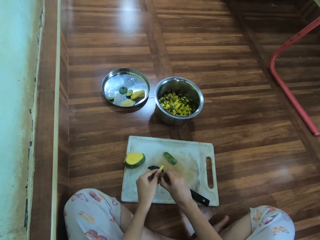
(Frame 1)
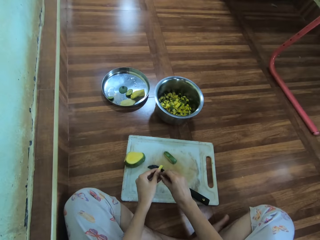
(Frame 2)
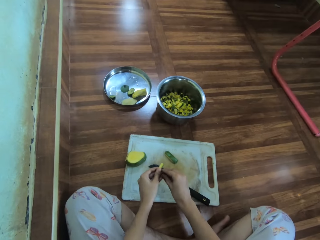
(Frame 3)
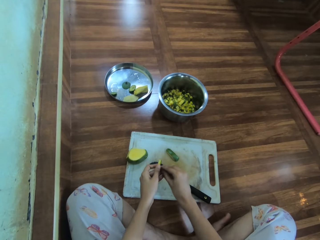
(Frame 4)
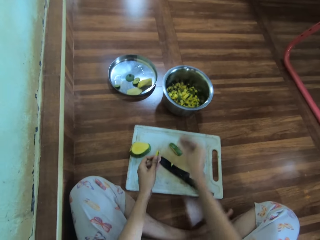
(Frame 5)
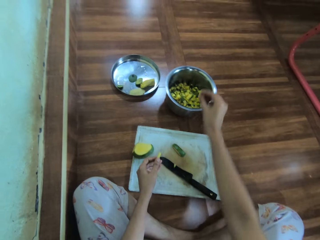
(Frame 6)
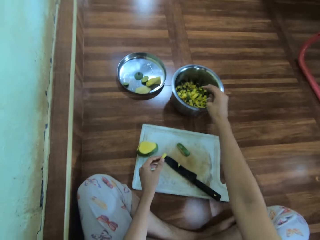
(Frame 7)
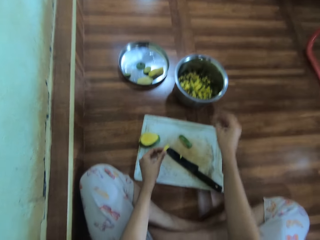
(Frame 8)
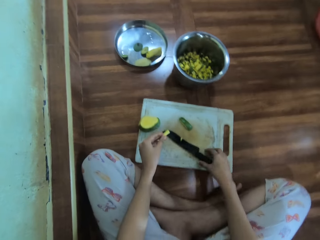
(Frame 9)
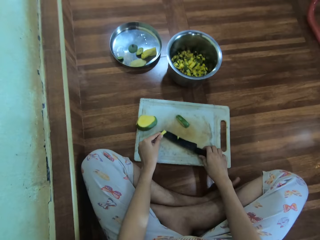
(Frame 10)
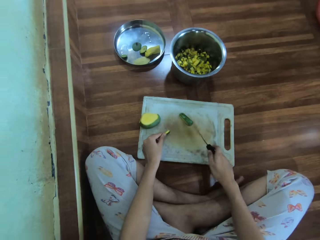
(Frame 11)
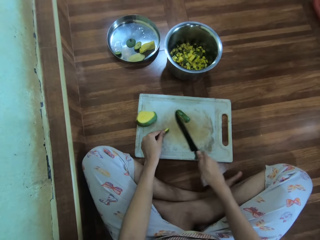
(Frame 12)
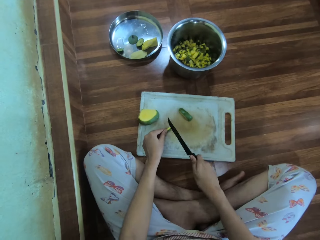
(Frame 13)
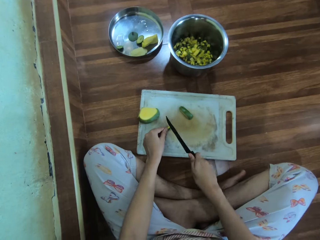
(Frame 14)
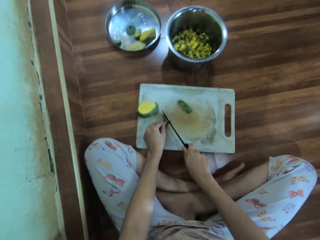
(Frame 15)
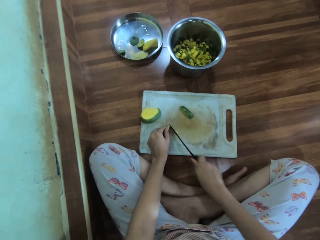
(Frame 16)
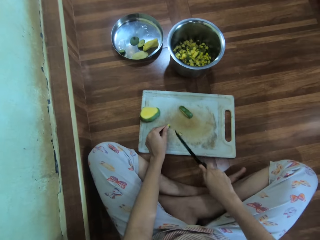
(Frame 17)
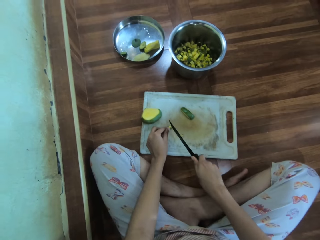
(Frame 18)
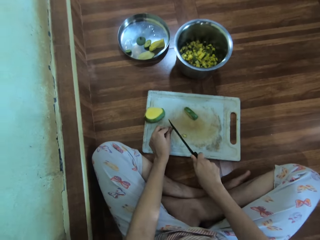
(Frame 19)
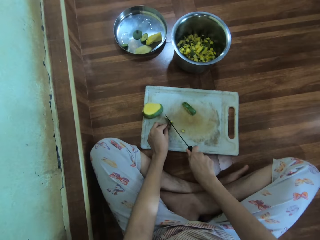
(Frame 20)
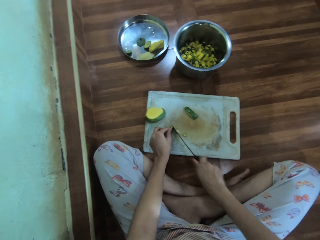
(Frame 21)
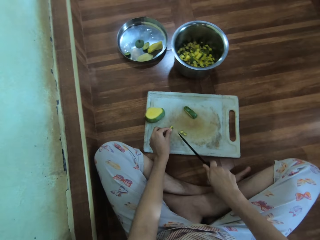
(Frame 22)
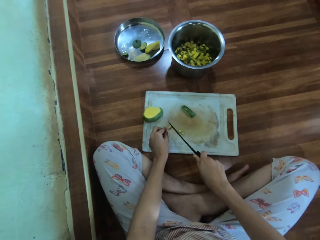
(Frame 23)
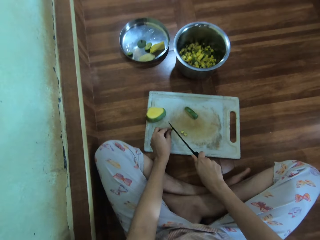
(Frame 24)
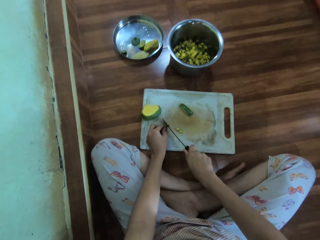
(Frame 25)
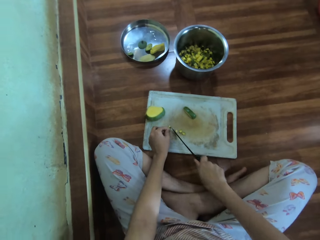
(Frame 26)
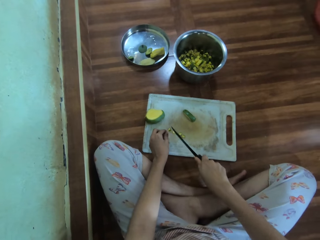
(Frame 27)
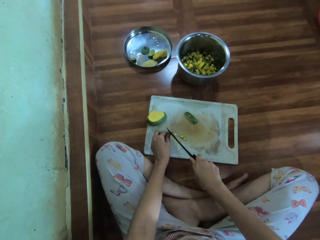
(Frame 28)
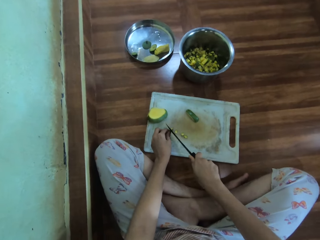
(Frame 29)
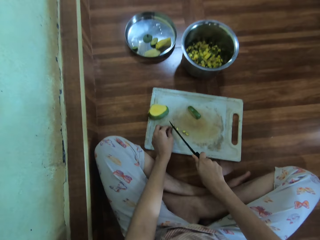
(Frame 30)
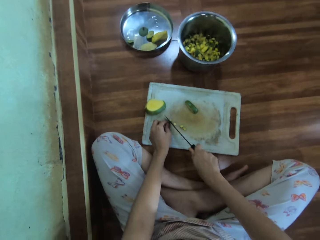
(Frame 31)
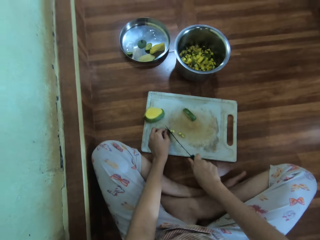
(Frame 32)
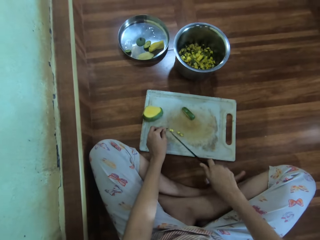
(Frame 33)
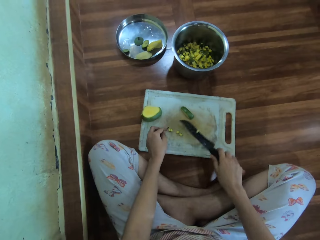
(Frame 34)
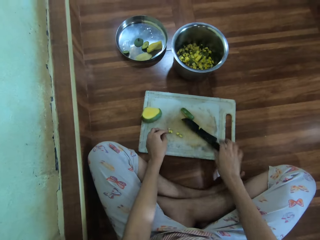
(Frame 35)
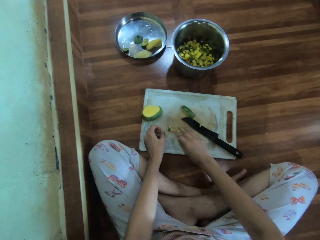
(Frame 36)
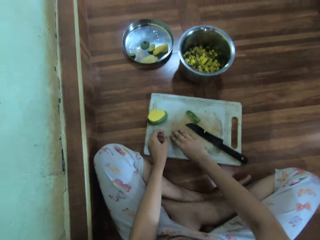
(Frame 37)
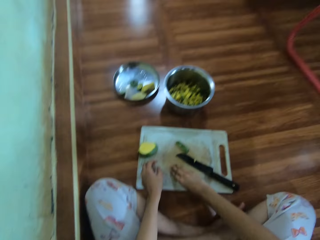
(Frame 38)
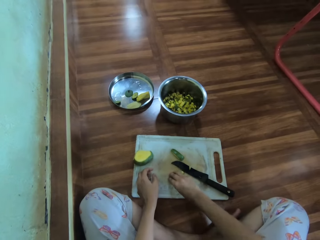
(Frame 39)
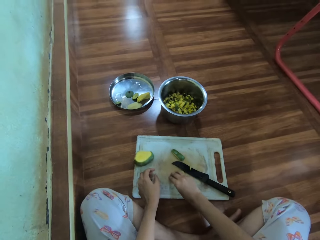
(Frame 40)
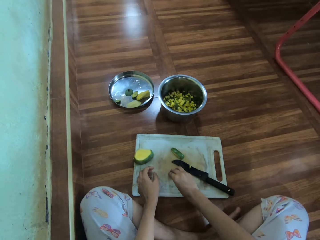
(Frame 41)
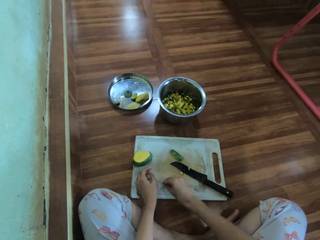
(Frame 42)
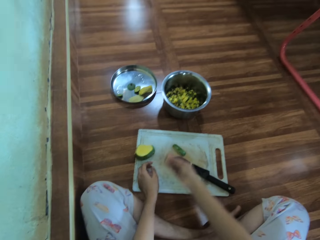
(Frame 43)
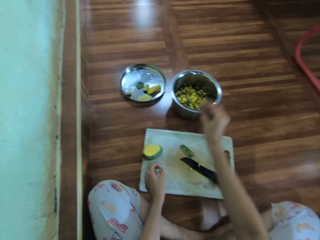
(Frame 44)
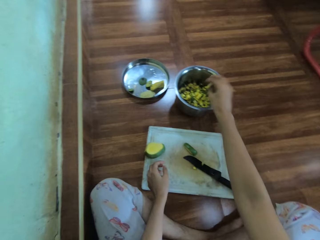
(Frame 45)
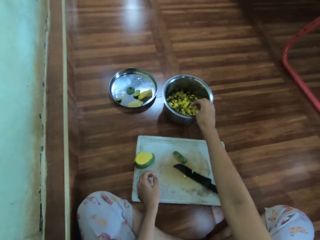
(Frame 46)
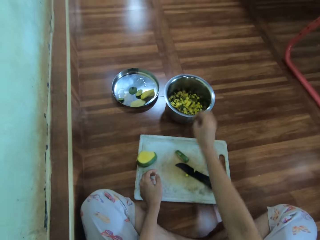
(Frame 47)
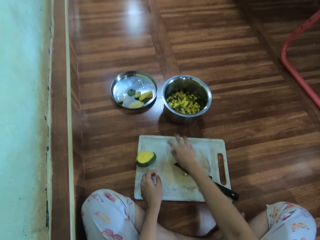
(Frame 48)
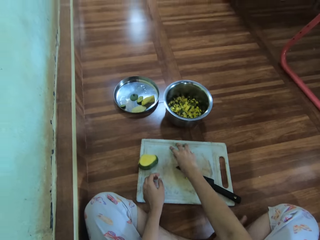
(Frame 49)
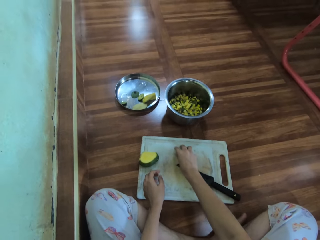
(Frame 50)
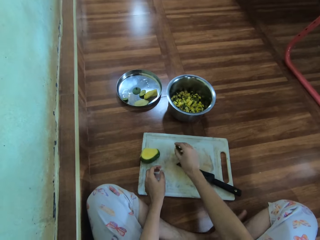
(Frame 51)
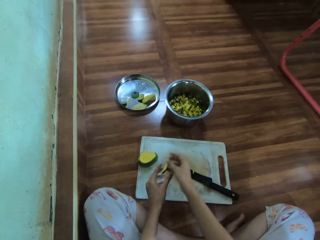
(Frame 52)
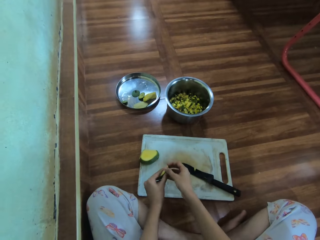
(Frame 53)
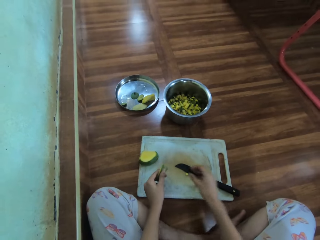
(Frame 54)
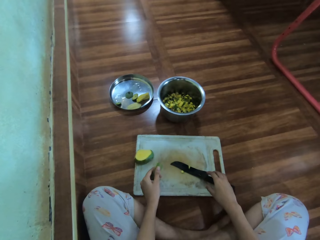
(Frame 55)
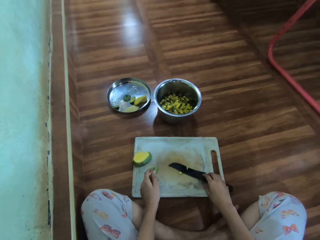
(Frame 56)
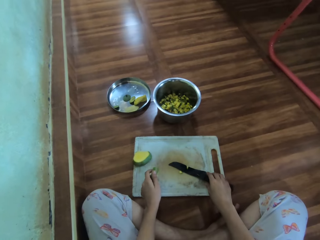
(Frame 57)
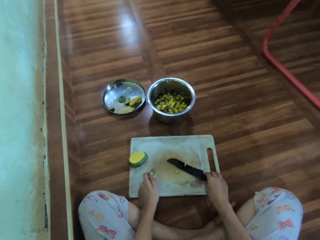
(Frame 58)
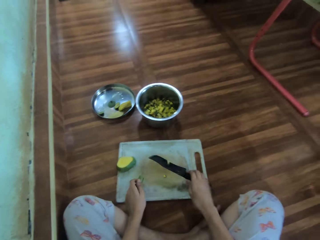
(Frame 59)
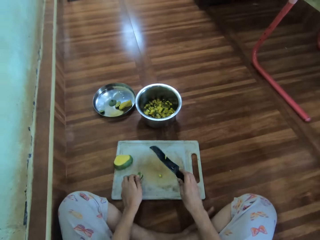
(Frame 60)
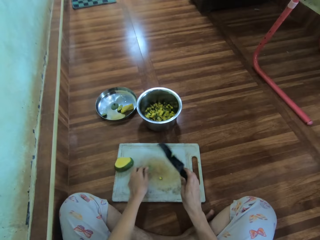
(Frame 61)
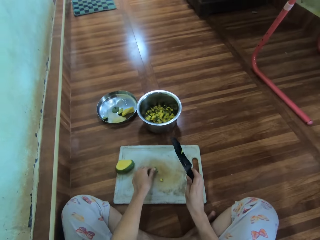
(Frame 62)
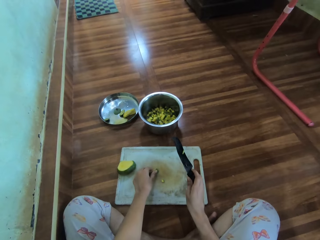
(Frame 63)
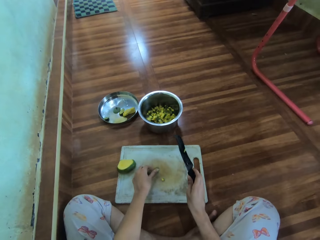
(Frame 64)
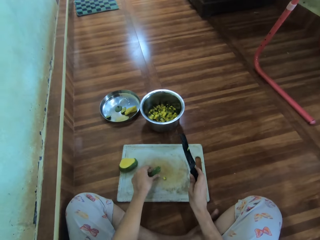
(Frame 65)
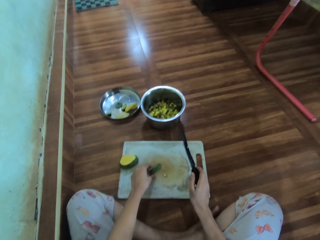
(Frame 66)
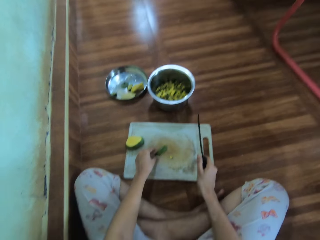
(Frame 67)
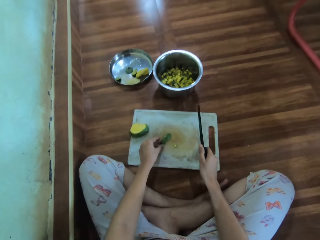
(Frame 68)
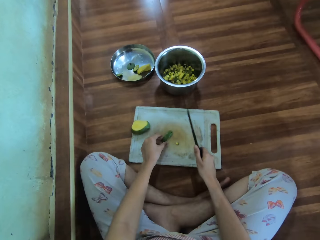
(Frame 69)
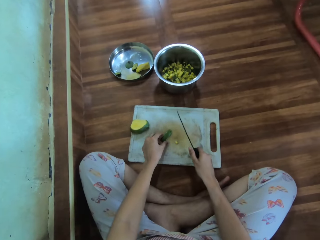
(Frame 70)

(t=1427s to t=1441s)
The camera wearer looks around. They put the chopped mangoes in a cooking pot. They pick up a knife with the right hand. They chop the mango on the chopping board with the knife. They drop the knife on the chopping board. They pick up the chopped mangoes. They put the chopped mangoes in the cooking pot. They pick up a slice of mango on the chopping board with the left hand. They pick up the knife with the right hand.

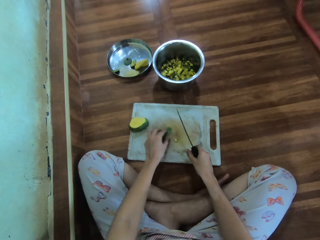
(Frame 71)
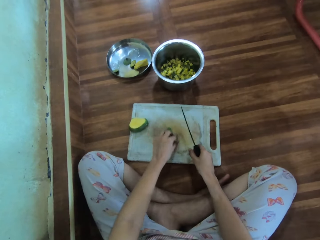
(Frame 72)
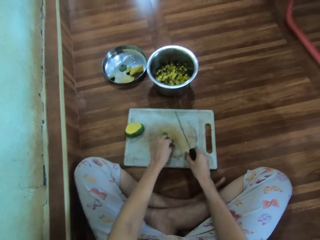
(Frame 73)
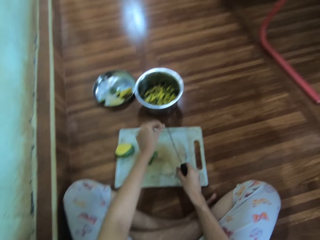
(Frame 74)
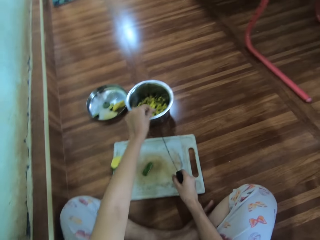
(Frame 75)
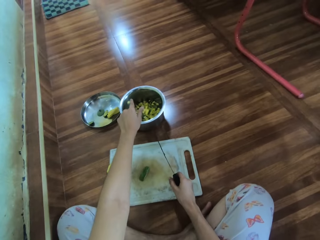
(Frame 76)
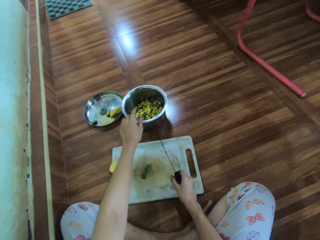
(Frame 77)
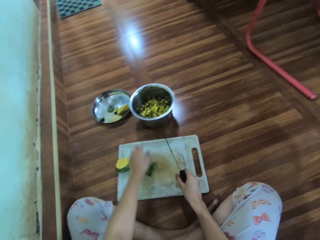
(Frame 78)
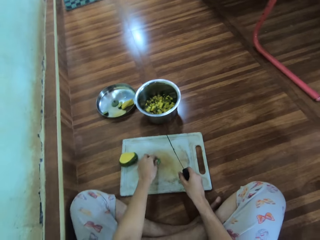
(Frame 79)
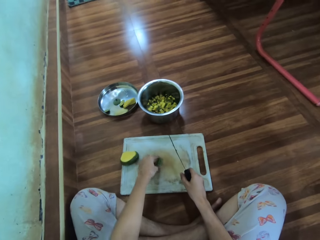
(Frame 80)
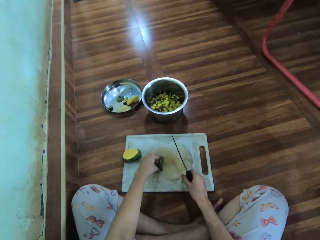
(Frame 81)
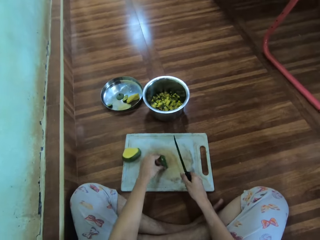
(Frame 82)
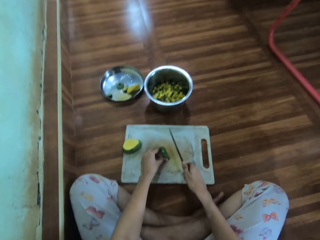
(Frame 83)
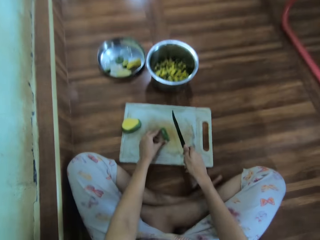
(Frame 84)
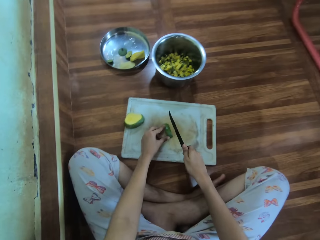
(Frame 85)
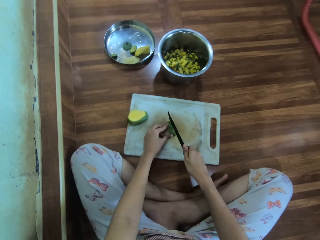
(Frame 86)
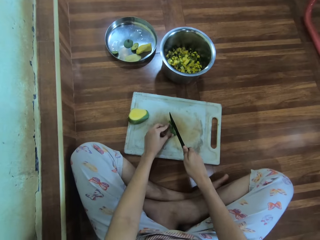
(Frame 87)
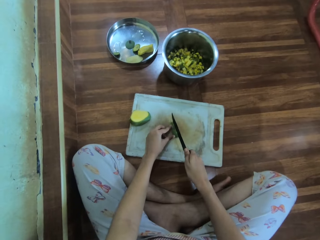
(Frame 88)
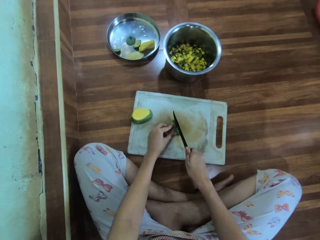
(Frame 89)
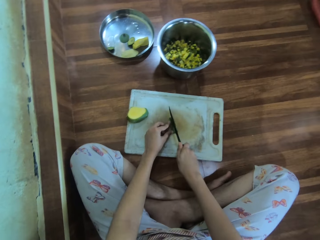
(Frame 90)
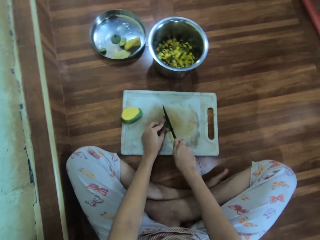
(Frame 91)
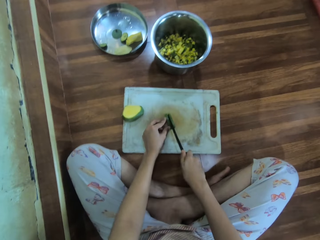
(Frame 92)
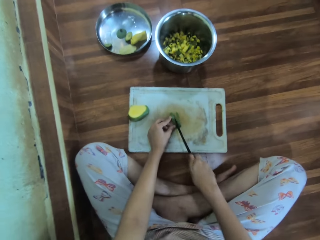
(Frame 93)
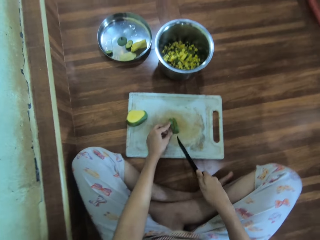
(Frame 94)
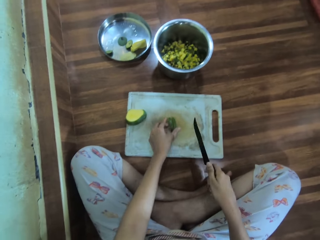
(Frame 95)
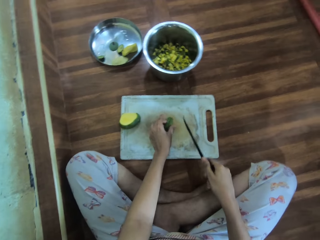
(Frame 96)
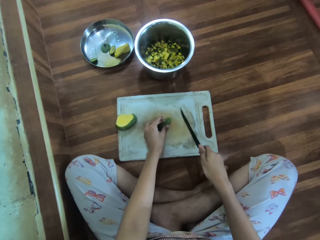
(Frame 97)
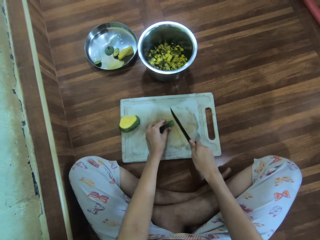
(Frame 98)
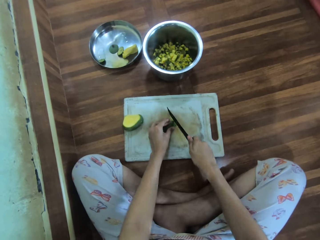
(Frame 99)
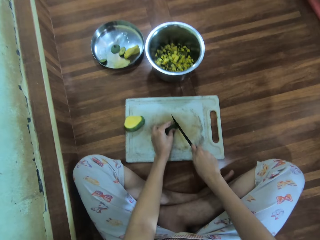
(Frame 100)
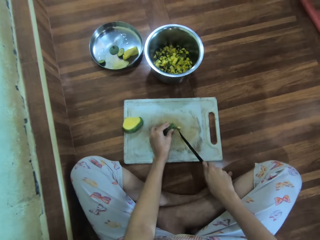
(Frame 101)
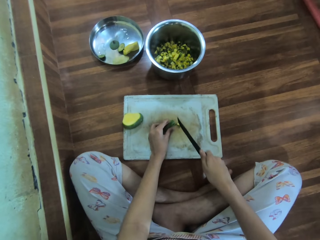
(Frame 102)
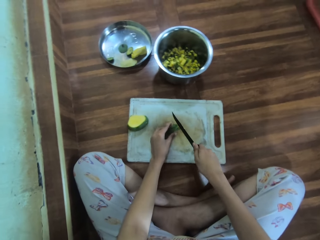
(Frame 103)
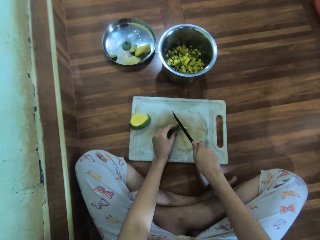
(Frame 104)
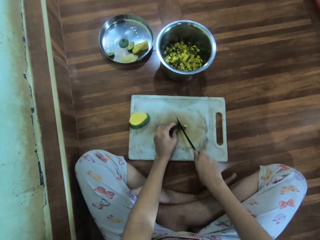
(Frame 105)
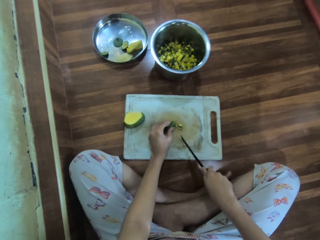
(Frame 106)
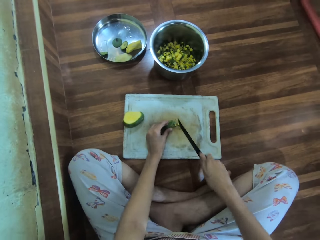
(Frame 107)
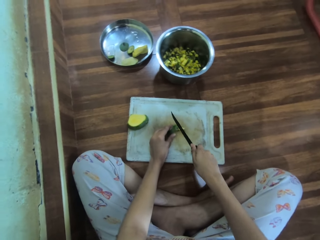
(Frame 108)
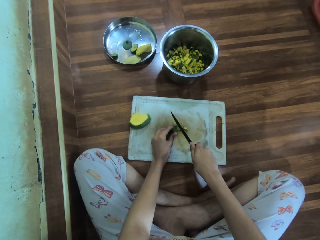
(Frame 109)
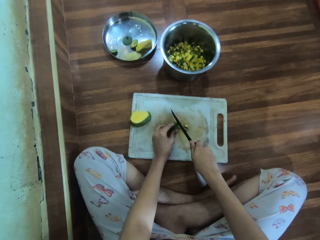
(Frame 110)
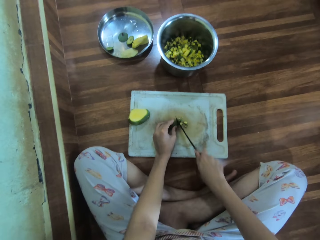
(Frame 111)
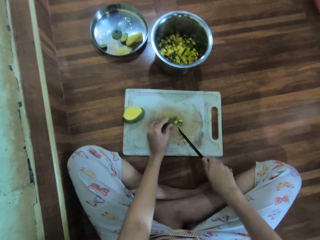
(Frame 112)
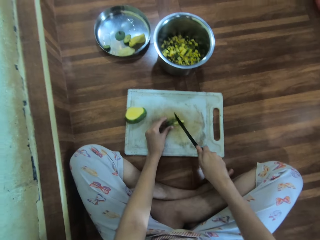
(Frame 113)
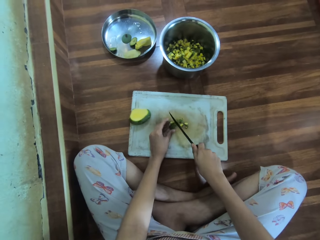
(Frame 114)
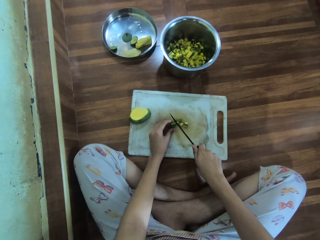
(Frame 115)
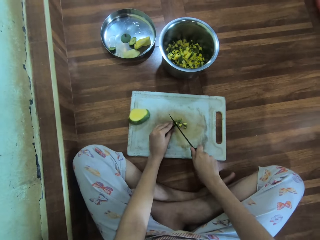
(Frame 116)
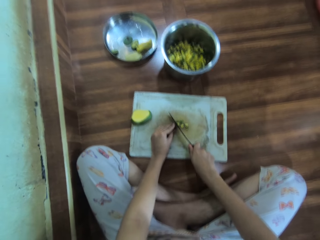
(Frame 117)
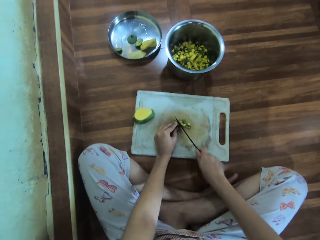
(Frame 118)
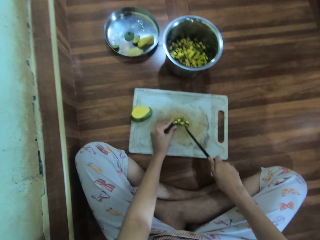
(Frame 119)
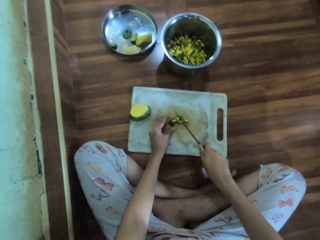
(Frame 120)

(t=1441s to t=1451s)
The camera wearer picks up the chopped mango. They put the chopped mango in a cooking pot. They cut the mango with a knife. They chop the mango on the chopping board with the knife.
